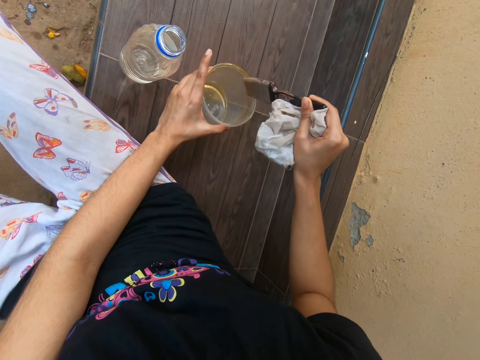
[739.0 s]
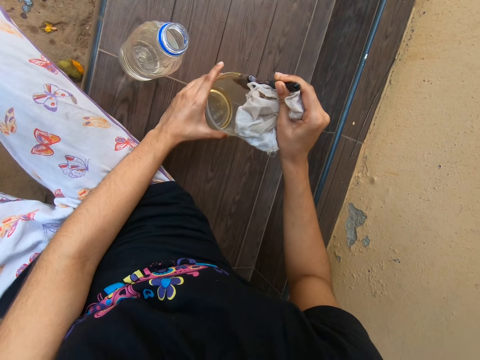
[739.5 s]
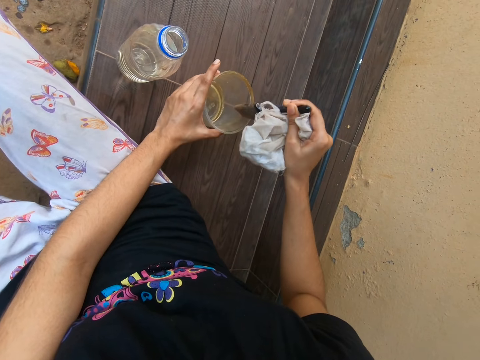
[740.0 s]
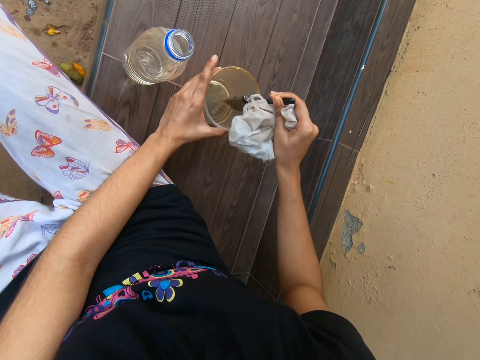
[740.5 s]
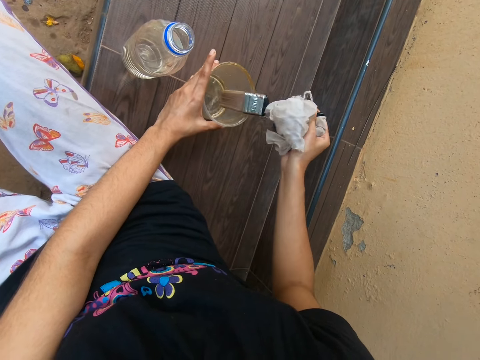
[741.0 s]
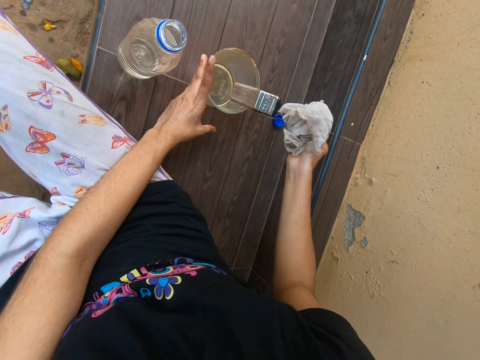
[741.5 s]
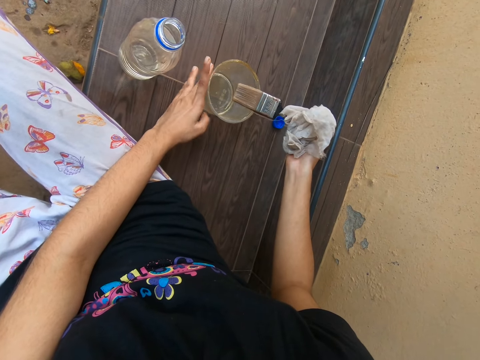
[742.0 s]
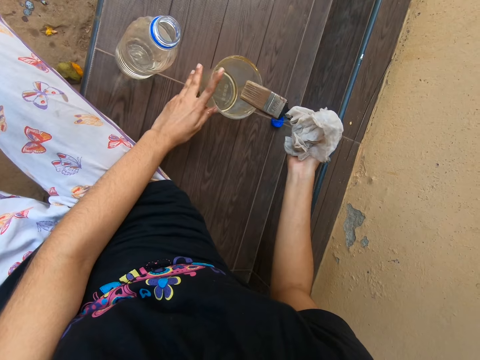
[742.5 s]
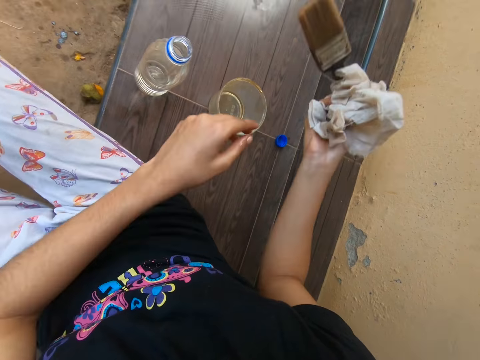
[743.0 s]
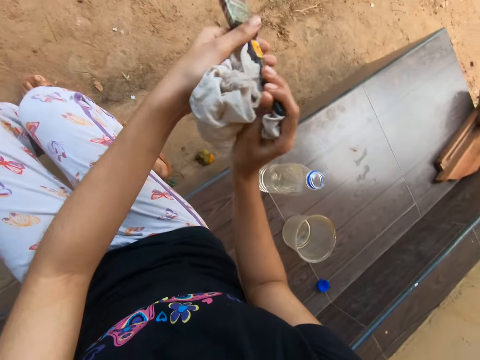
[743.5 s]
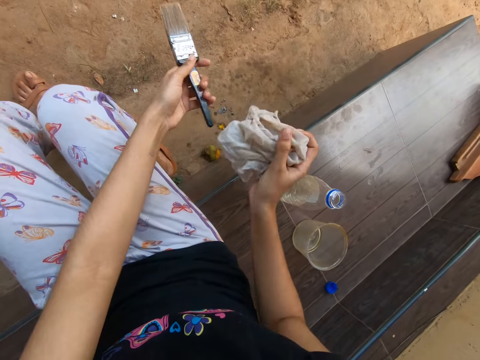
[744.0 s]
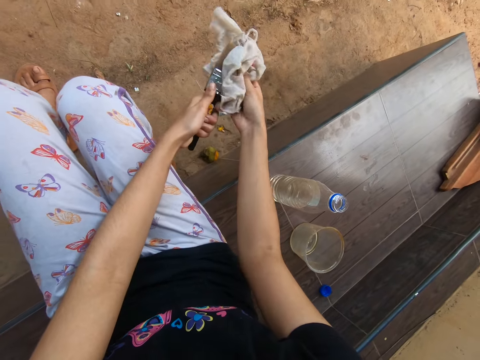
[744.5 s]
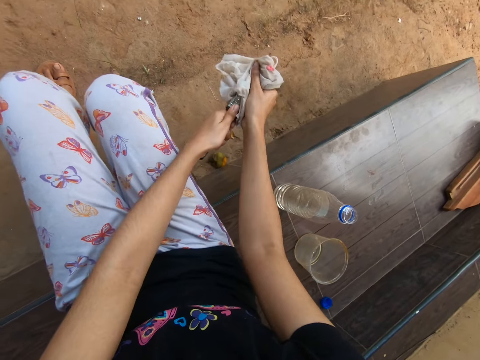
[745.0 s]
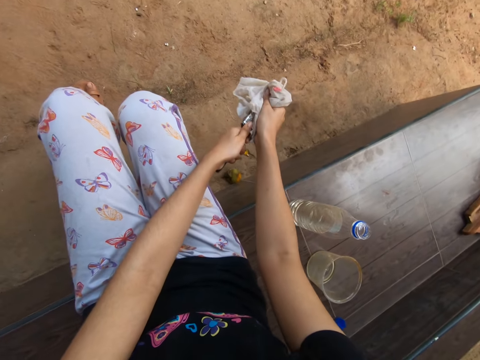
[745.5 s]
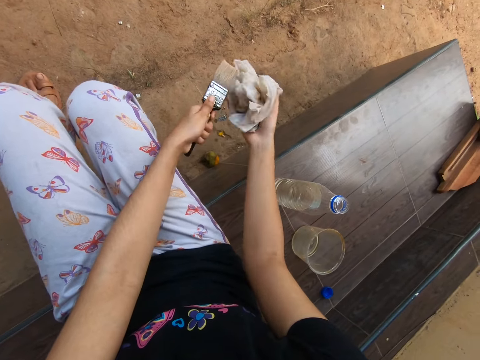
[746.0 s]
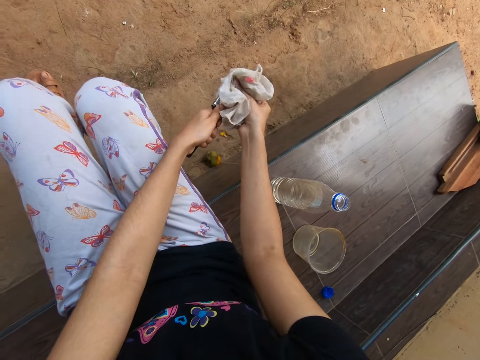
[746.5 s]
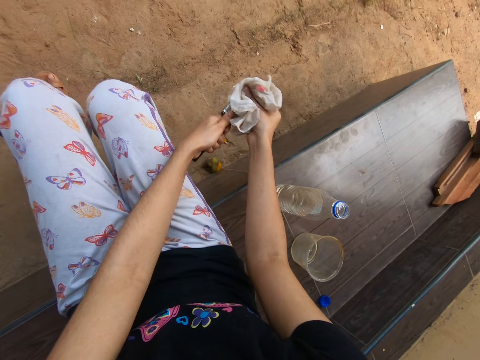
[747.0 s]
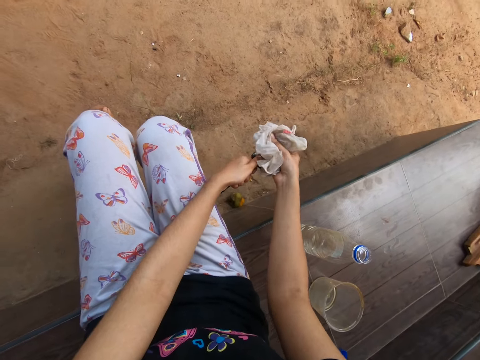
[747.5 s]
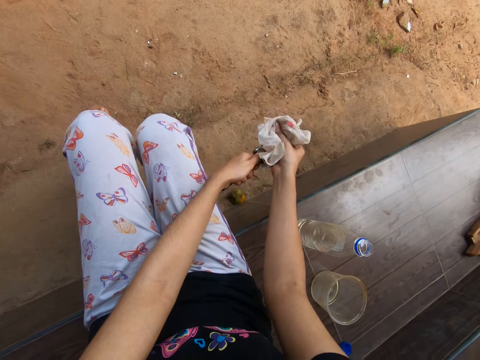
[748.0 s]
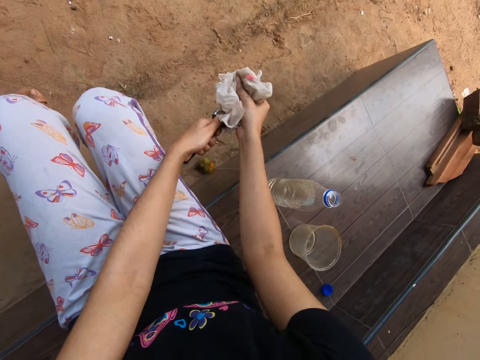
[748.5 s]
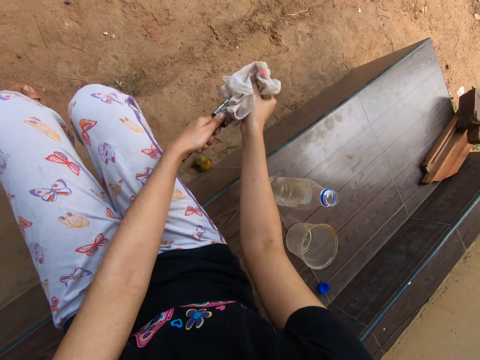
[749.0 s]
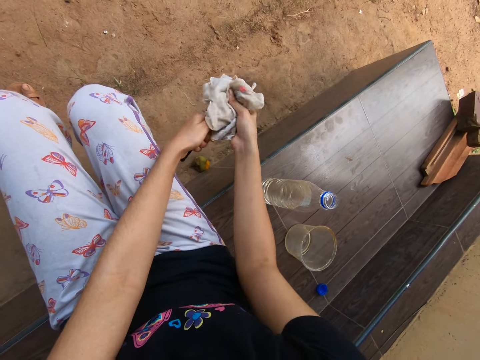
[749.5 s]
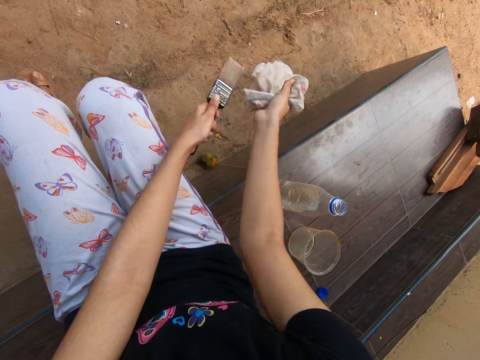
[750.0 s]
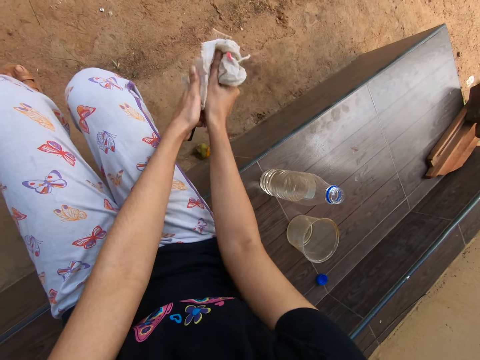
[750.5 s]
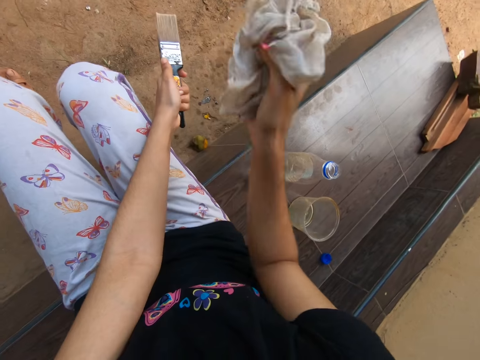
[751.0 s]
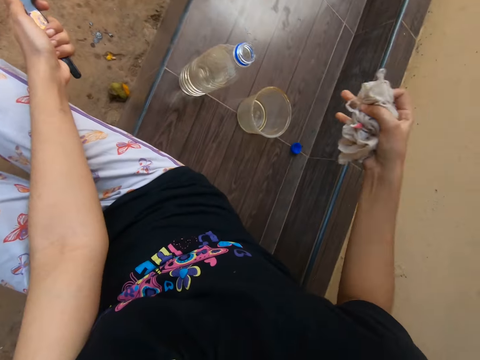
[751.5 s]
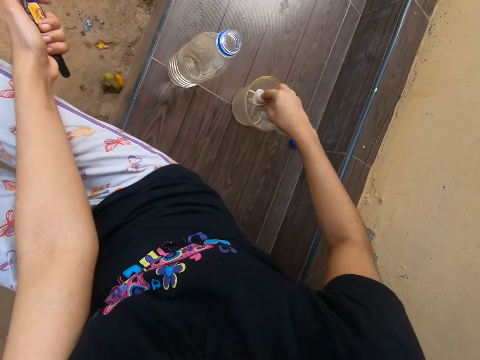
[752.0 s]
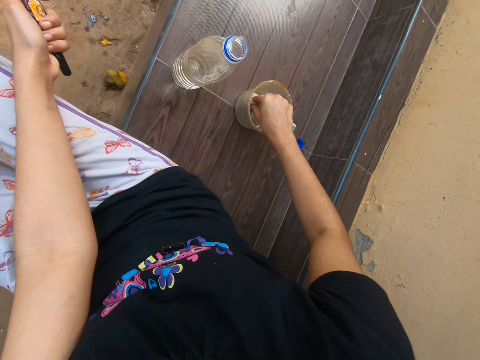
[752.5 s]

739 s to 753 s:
The camera wearer drops the cup in his left hand on the bench. He passes the brush in his right hand to his left hand. He cleans the brush in his left hand with the cloth in his right hand. He dips the cloth in his right hand into the cup on the bench.

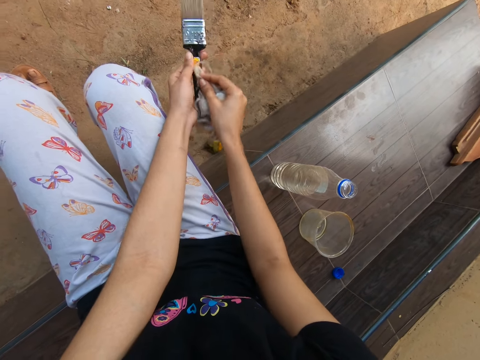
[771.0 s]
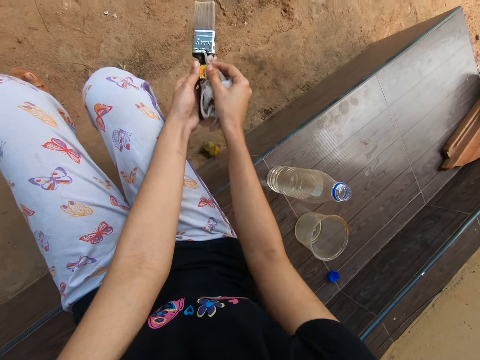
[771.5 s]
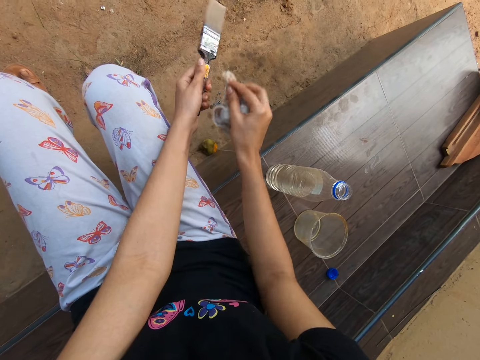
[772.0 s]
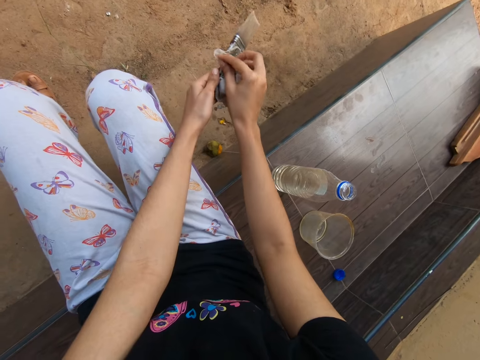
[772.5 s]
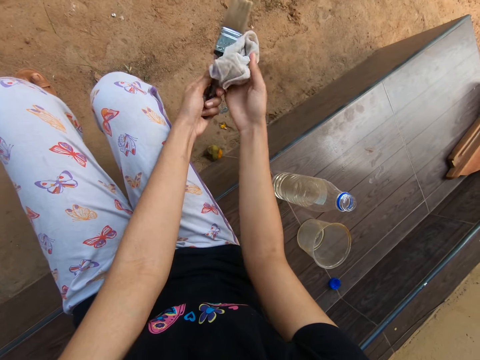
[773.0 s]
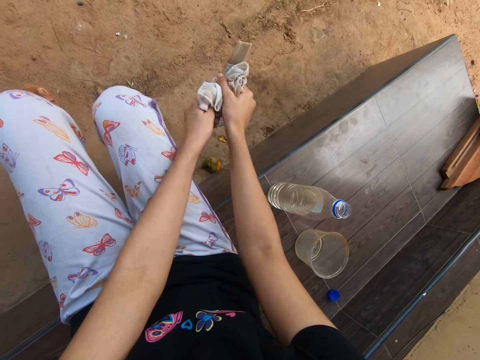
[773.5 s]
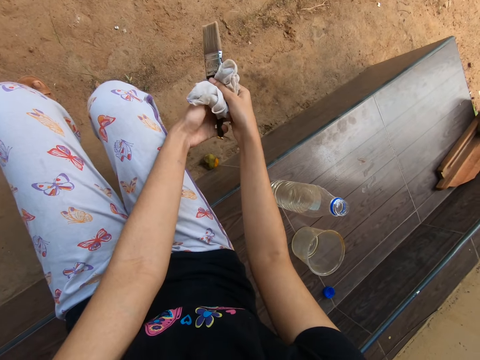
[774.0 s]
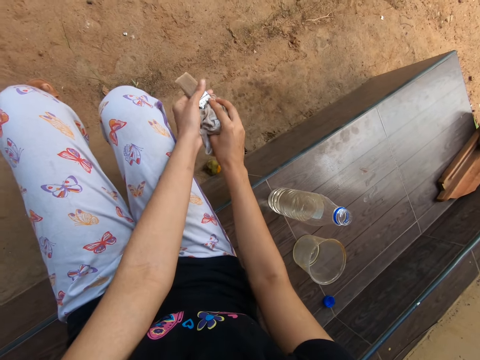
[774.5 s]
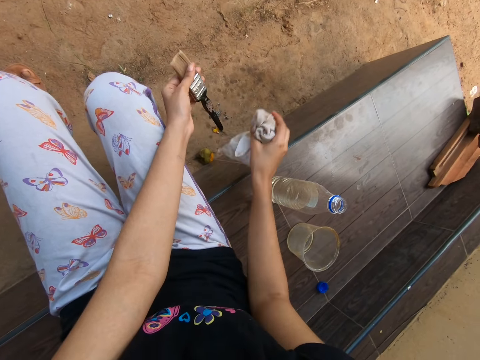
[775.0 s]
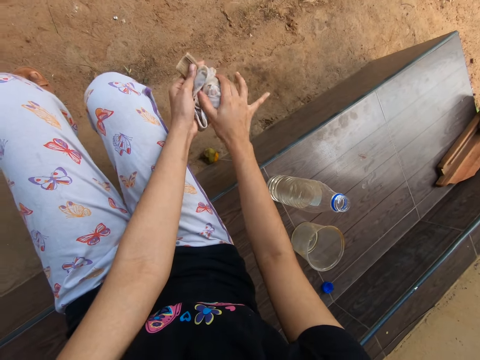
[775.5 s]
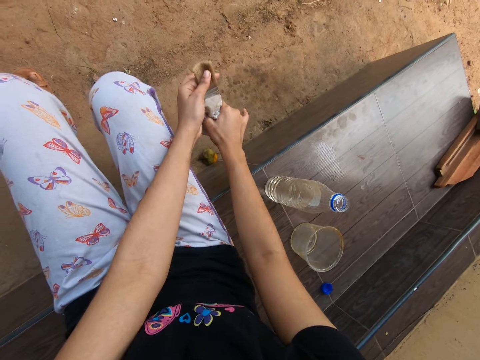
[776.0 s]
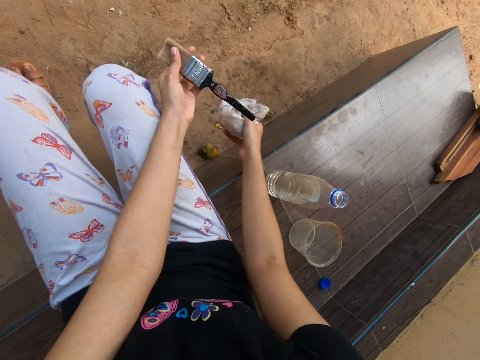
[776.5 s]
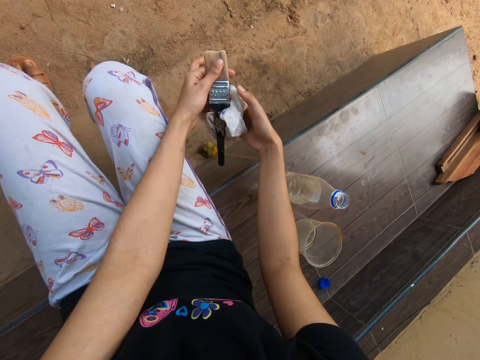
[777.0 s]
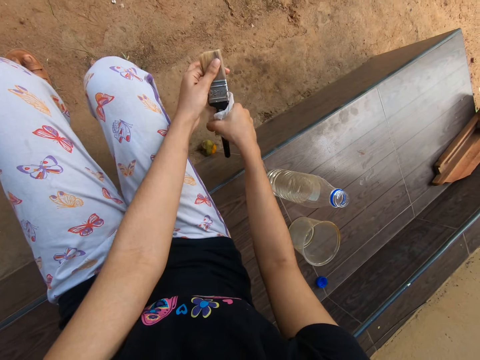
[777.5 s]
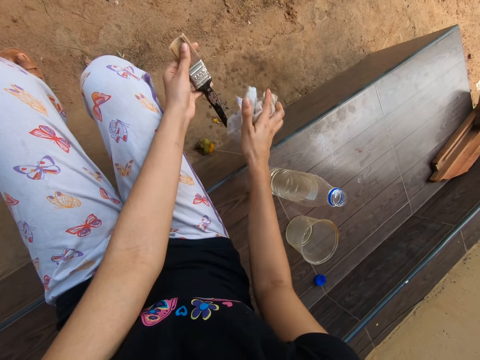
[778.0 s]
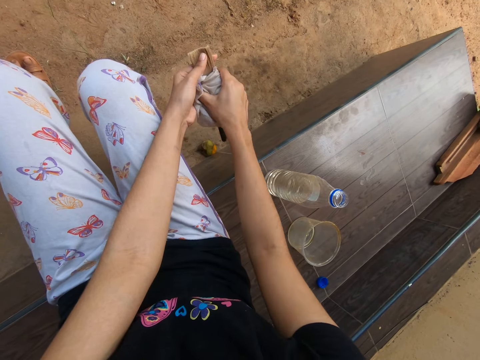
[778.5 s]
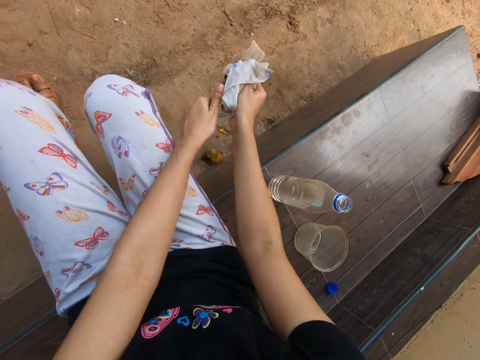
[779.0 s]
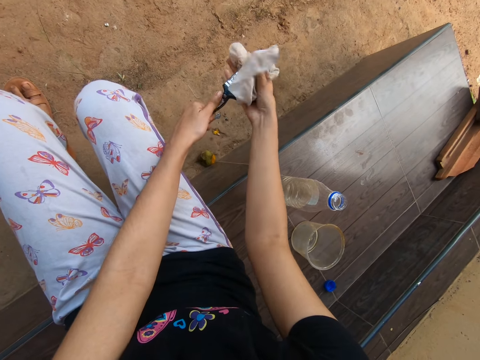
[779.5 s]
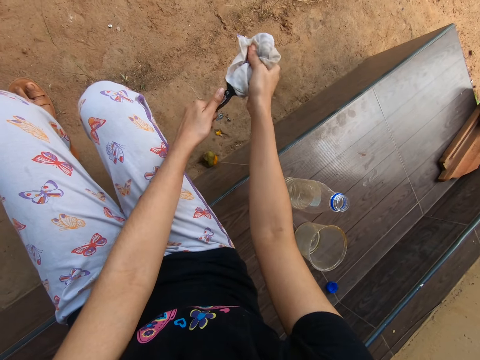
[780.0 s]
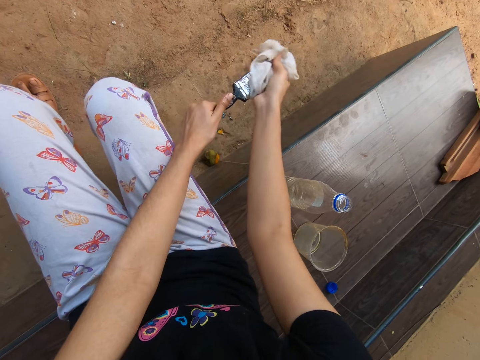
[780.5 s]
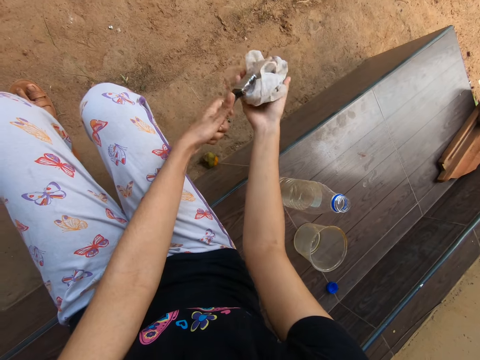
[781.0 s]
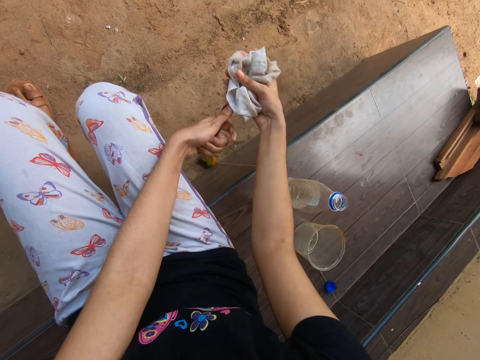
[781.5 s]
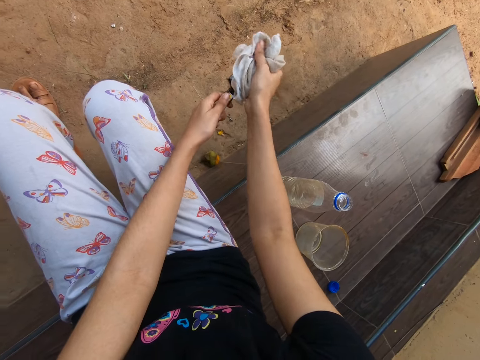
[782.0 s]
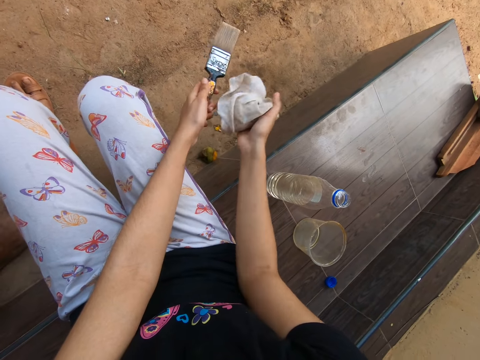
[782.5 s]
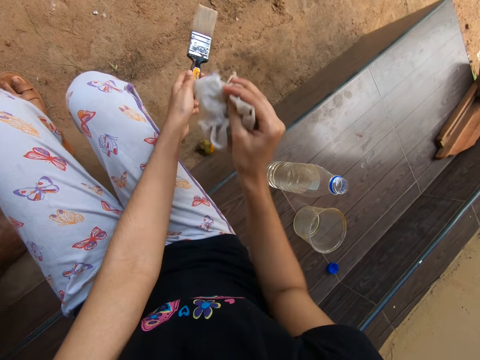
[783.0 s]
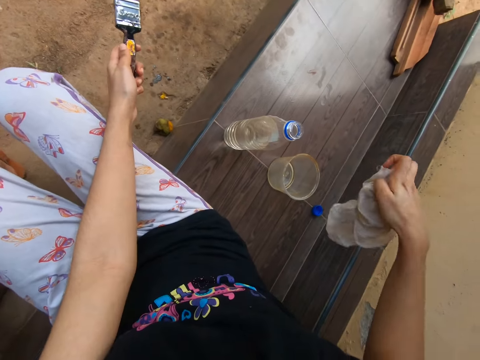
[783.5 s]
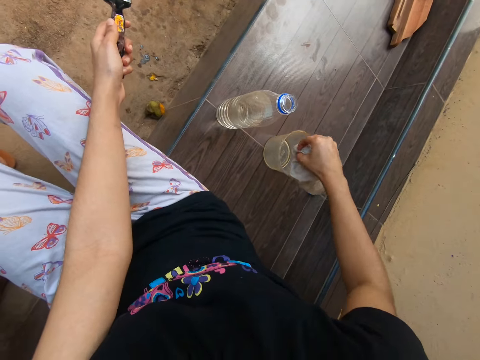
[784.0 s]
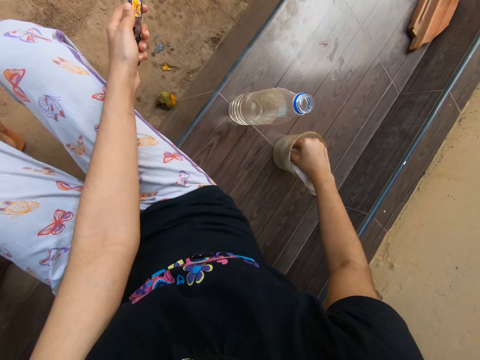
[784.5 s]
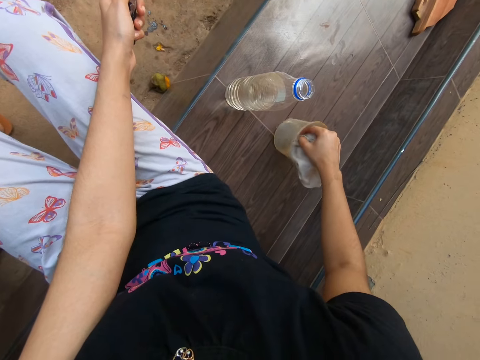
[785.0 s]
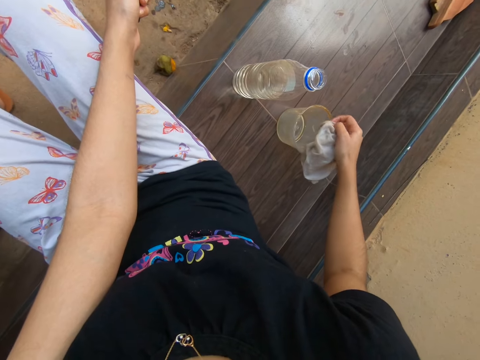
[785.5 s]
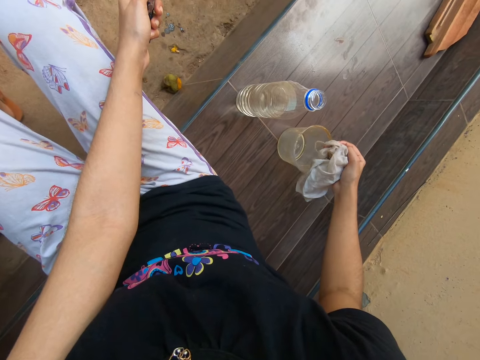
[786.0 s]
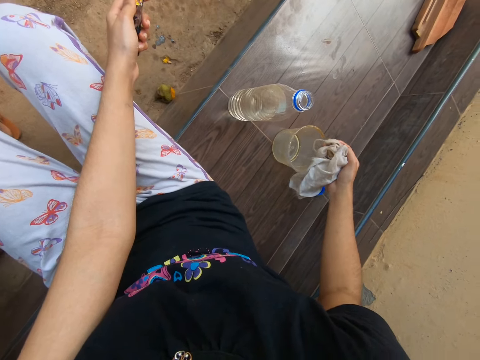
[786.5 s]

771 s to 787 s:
A man converses with the camera wearer. The camera wearer dips the cloth in his right hand into the cup on the bench.
